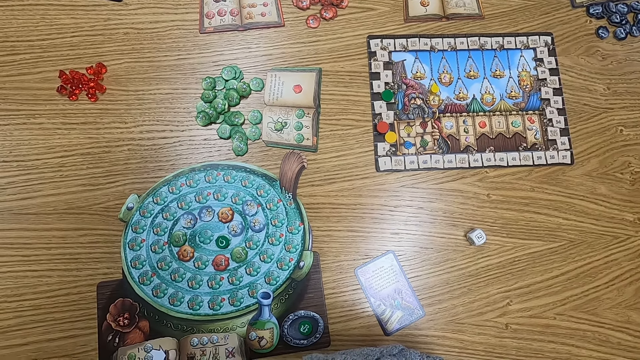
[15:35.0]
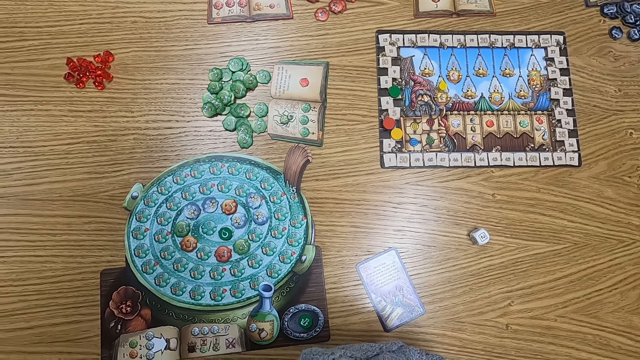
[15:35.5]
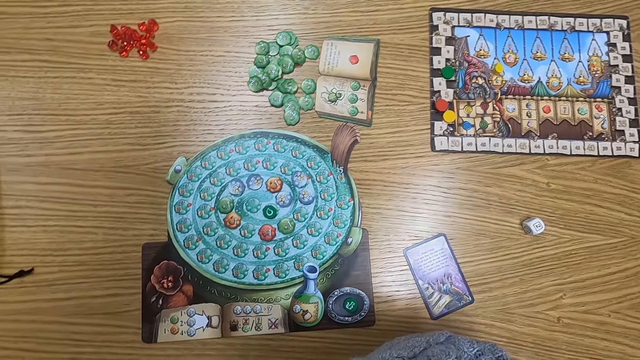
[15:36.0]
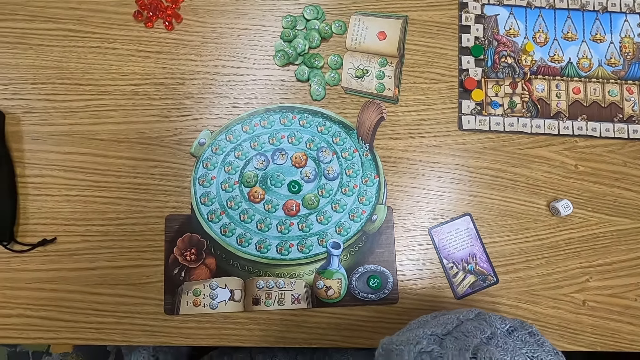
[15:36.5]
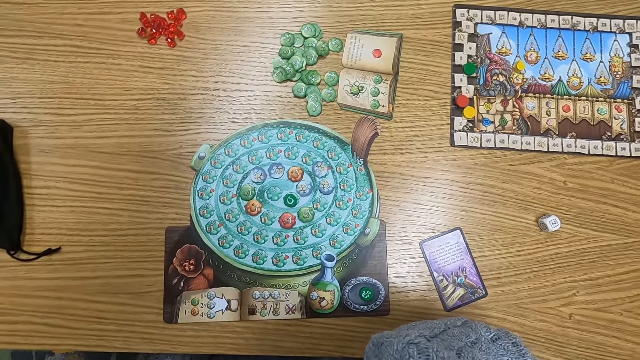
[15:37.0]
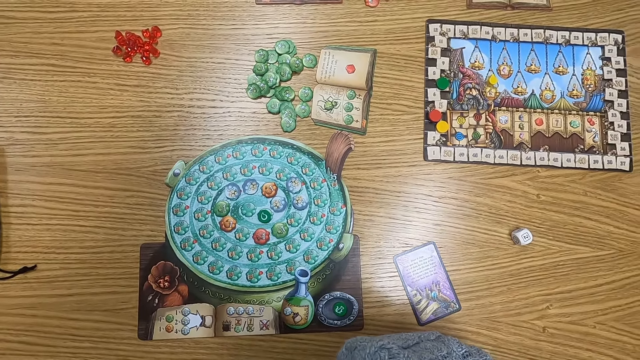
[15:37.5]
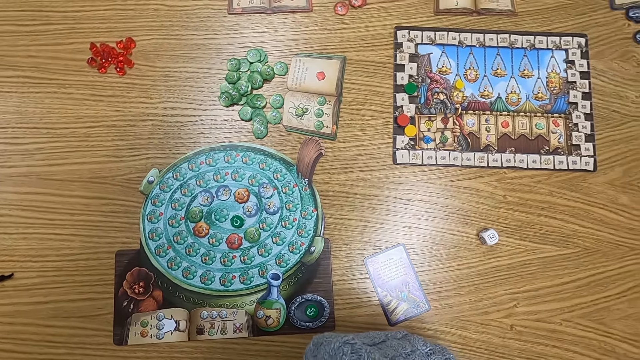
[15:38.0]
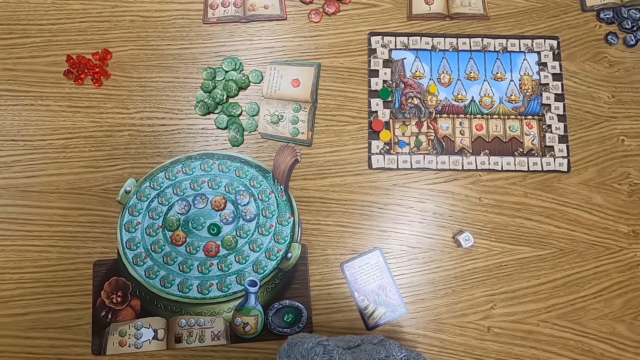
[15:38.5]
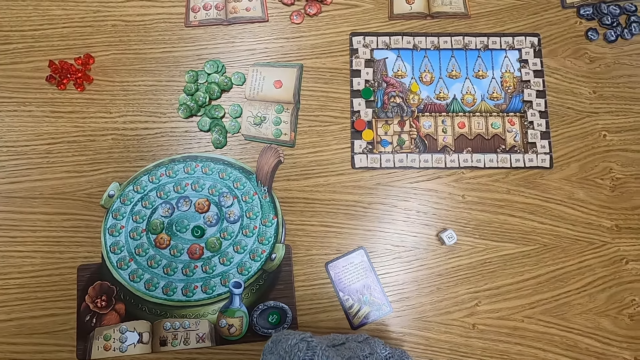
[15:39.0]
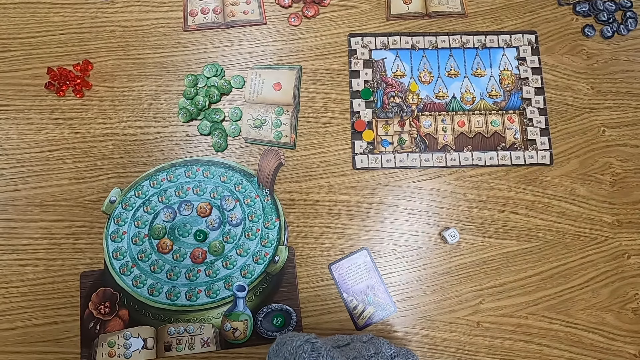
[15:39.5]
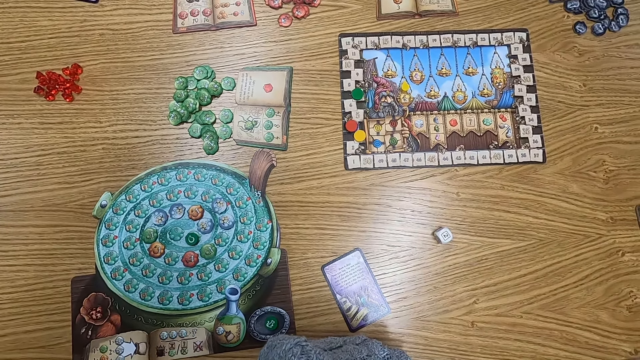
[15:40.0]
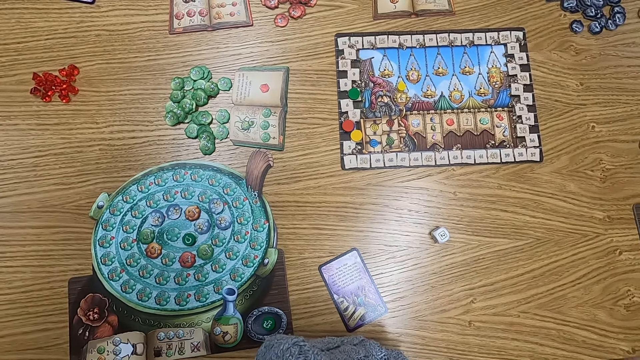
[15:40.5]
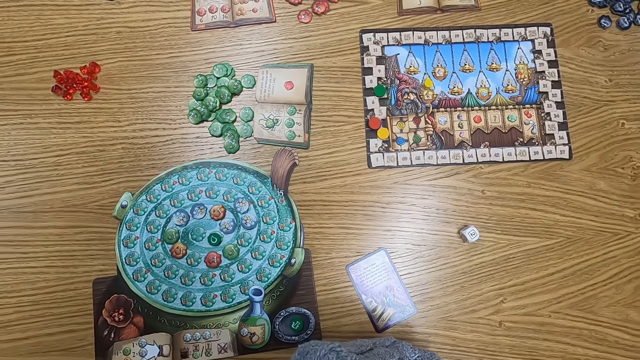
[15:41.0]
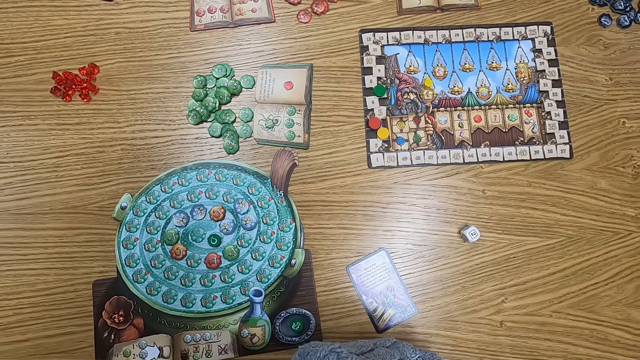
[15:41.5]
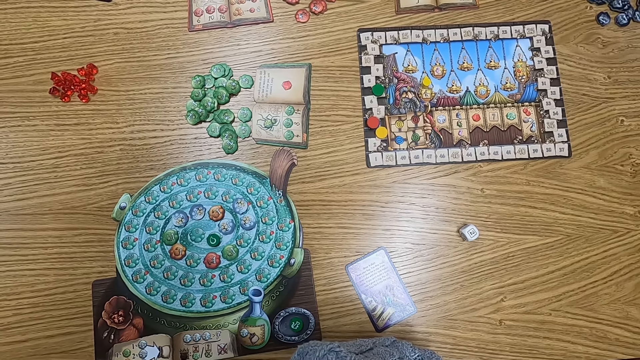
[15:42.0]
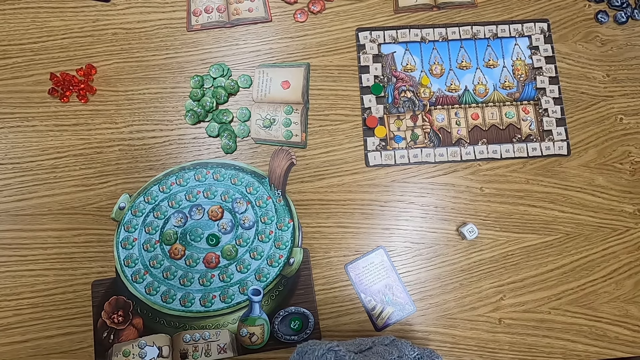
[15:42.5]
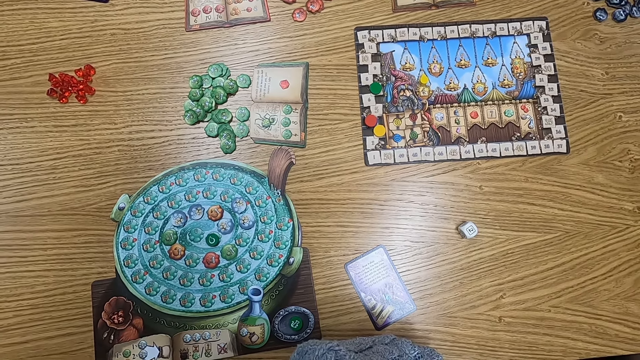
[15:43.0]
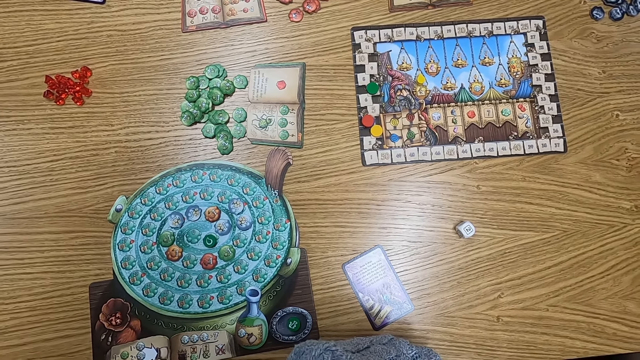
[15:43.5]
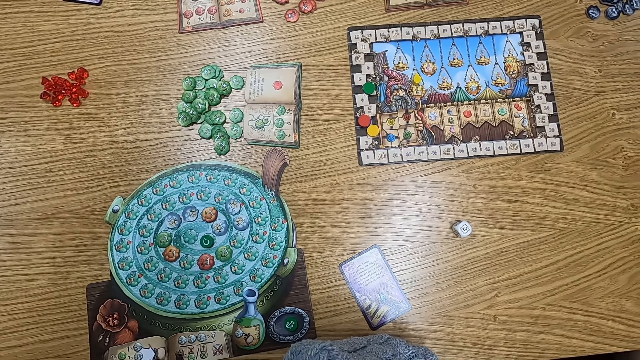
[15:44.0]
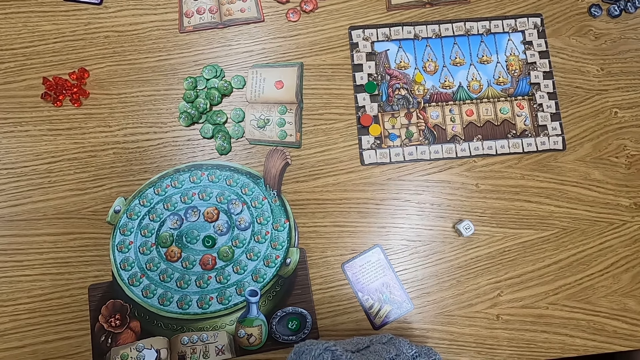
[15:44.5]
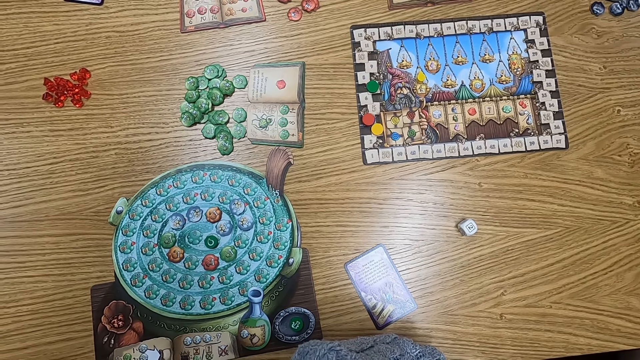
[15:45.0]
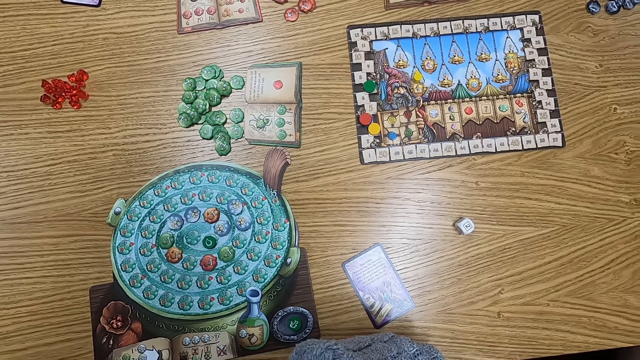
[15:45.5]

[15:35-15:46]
The camera wearer leans on the table. They turn to the side.

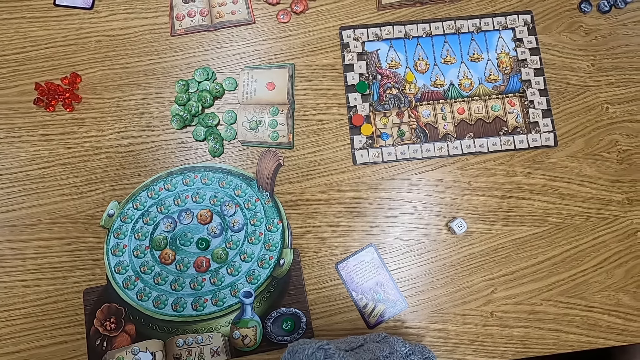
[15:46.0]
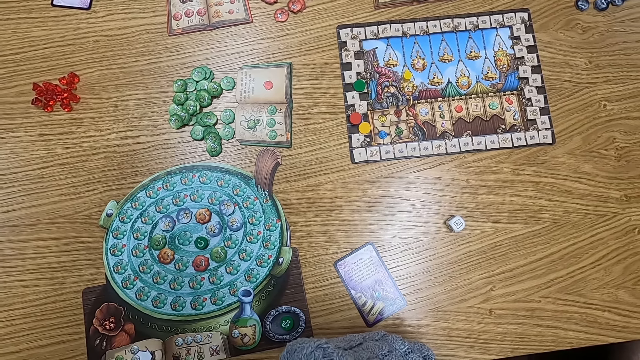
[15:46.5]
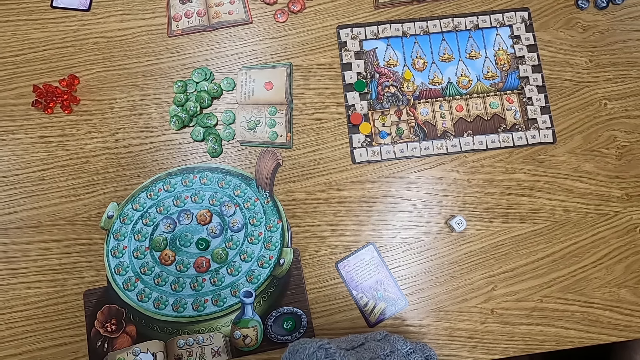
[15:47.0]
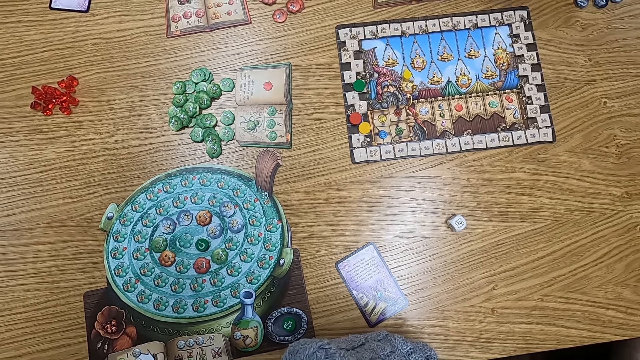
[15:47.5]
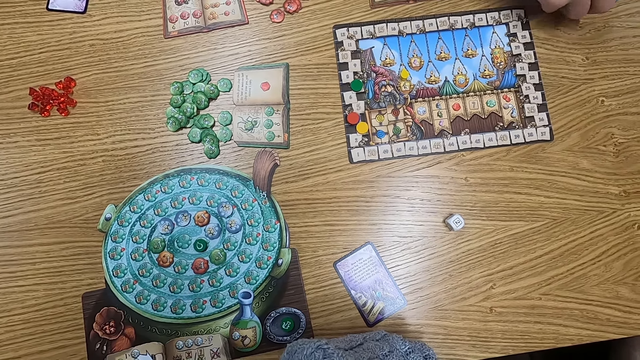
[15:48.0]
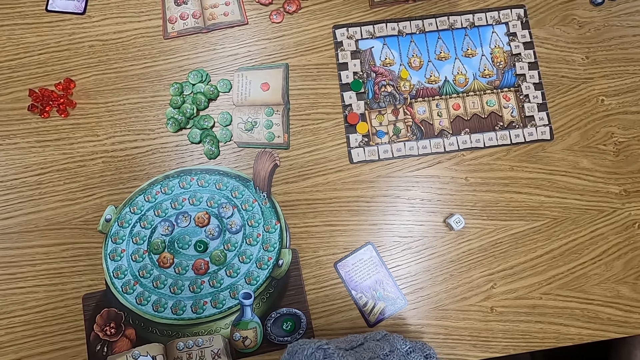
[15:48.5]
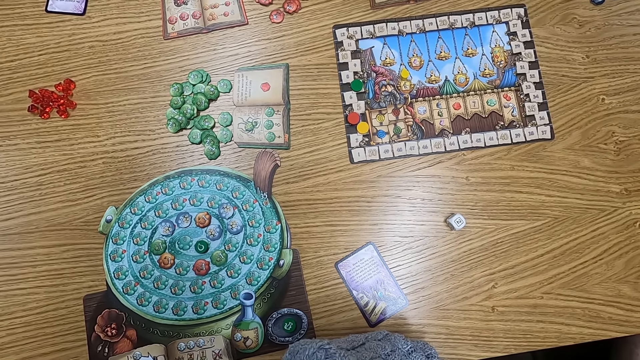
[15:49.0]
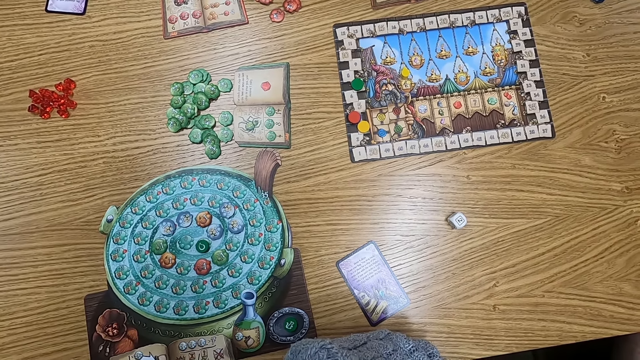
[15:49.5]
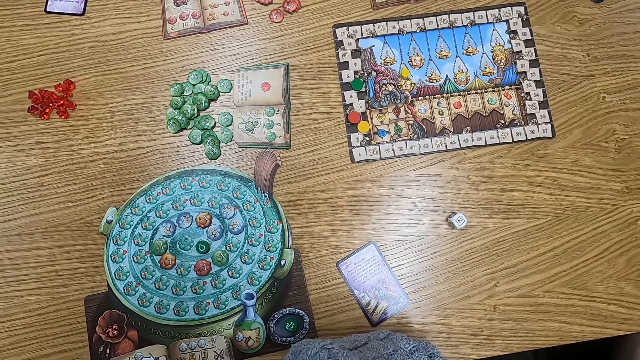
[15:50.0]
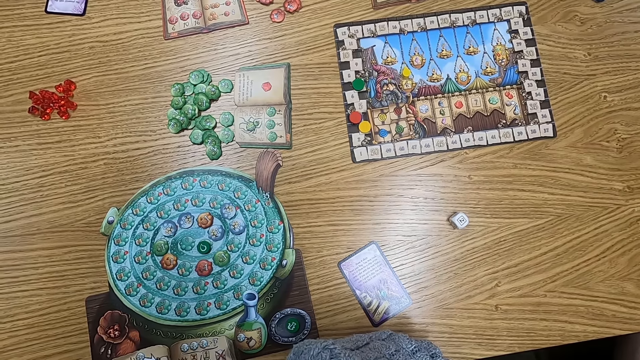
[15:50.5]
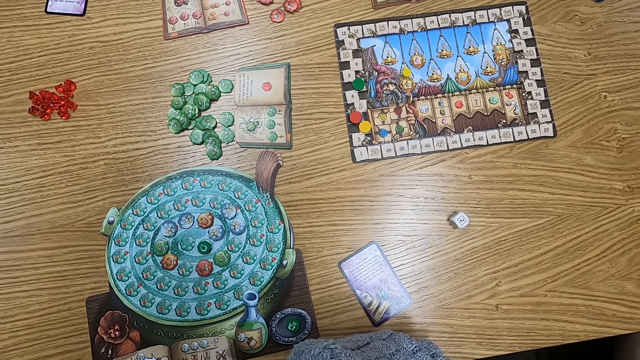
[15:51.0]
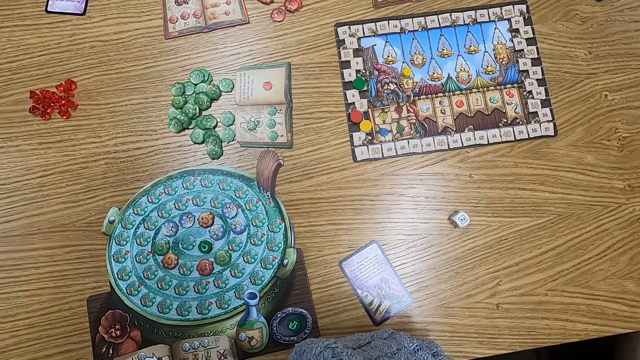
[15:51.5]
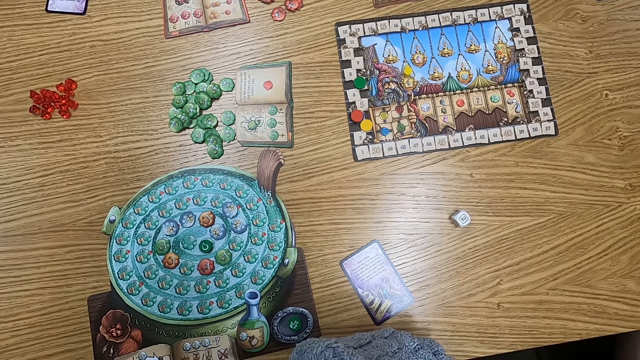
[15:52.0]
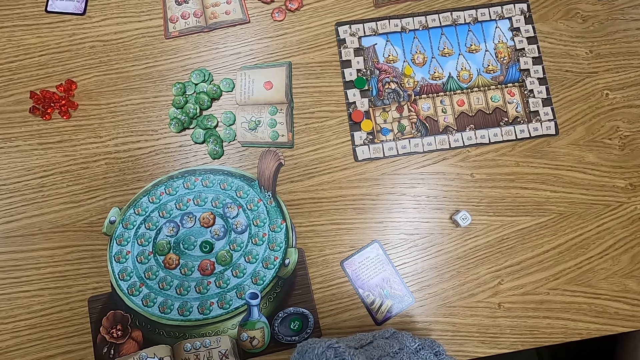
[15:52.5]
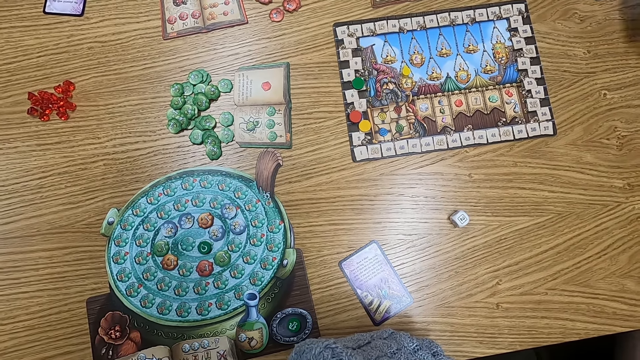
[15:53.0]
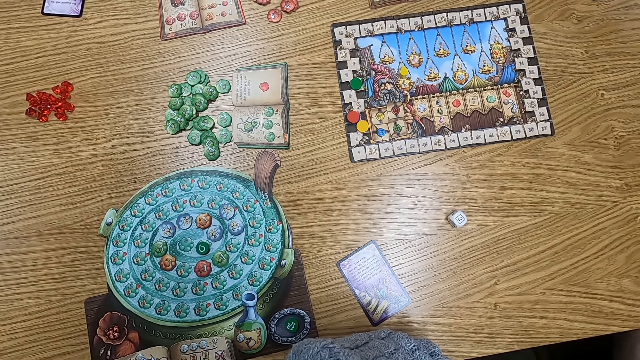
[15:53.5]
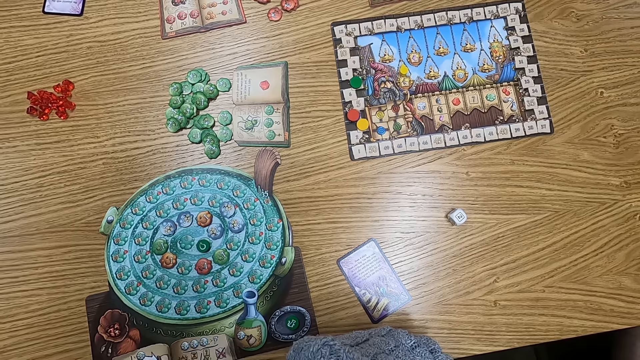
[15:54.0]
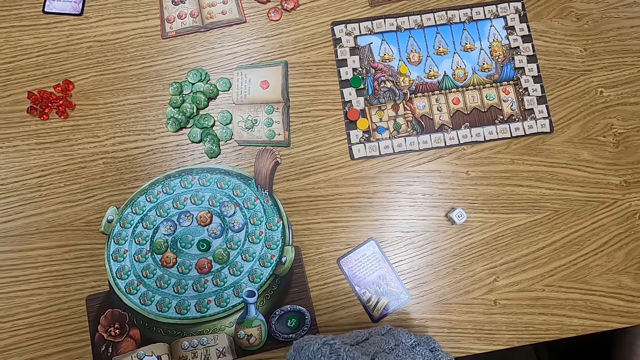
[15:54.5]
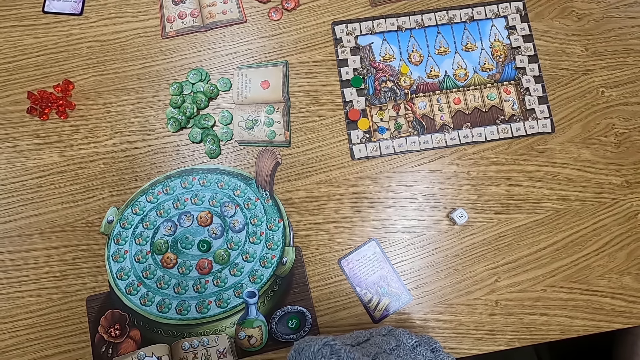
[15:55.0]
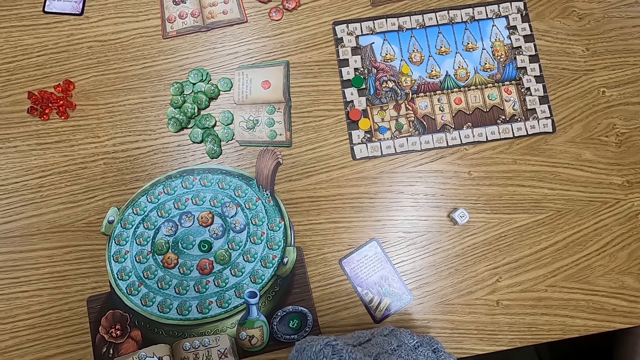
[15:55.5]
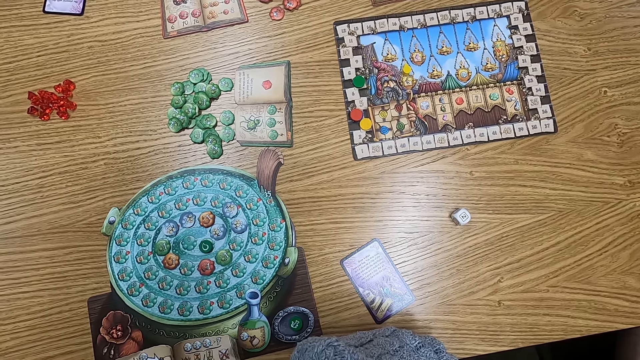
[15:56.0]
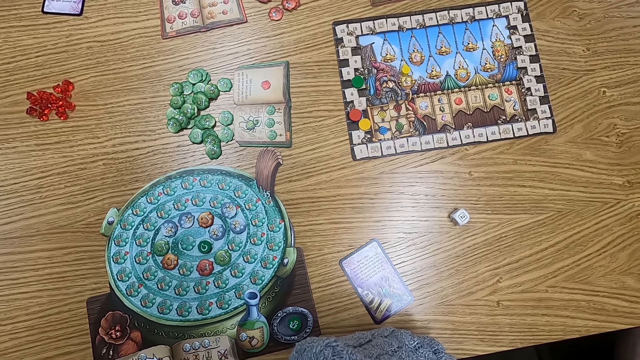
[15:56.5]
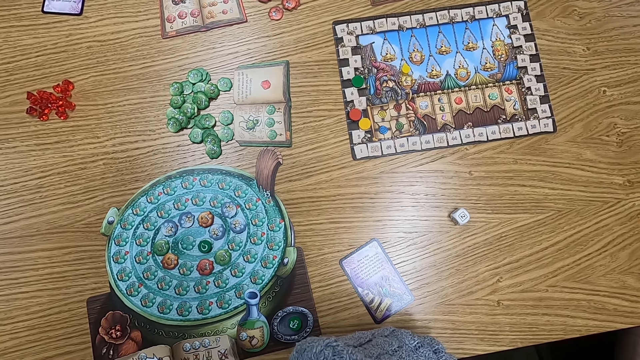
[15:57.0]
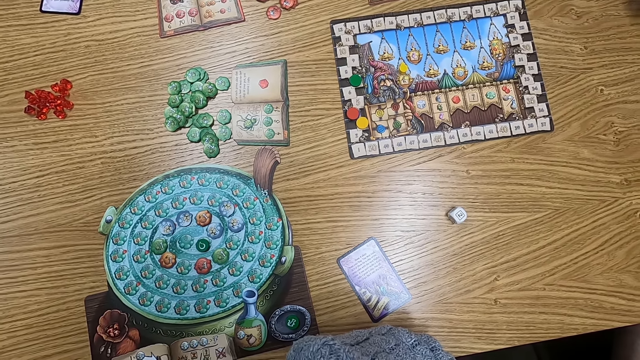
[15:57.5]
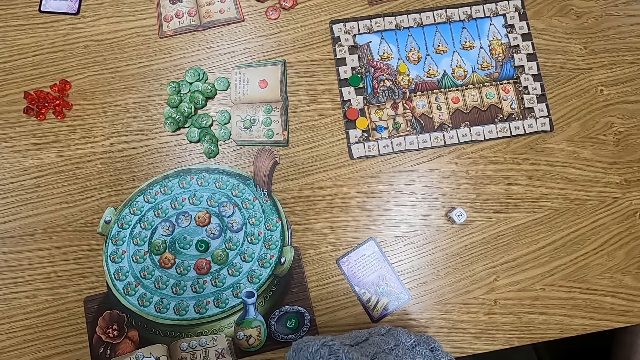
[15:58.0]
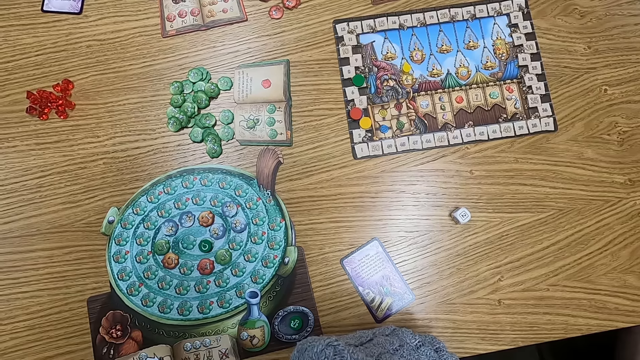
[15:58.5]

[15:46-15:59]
Someone picks a tile.
